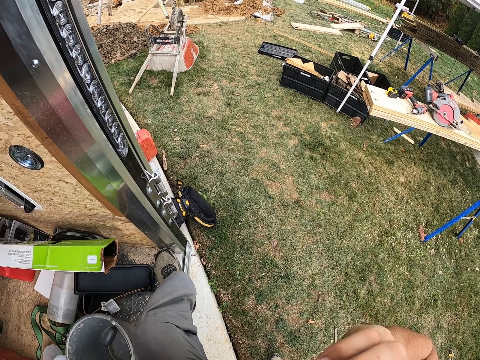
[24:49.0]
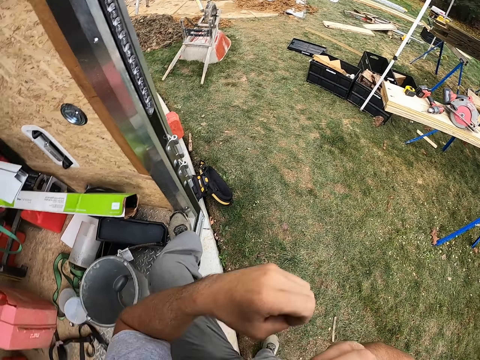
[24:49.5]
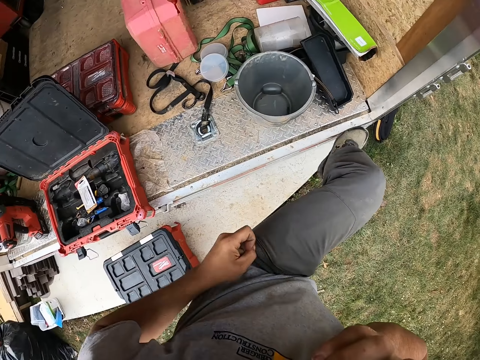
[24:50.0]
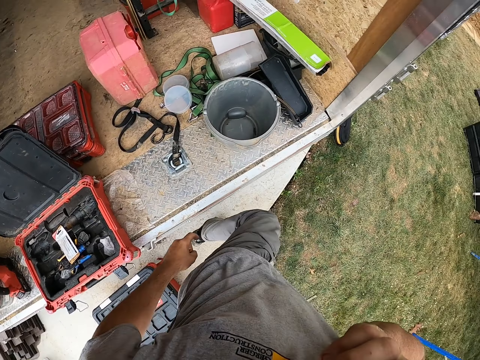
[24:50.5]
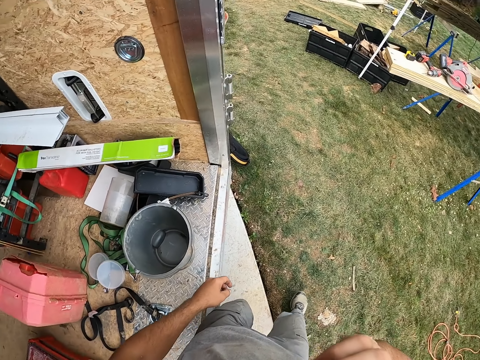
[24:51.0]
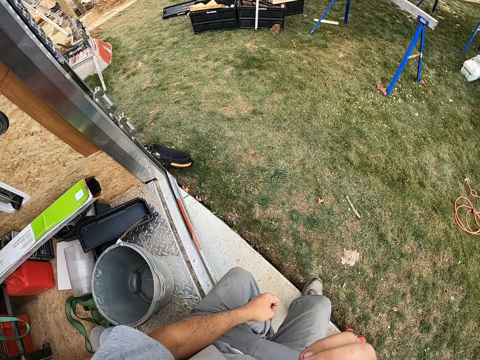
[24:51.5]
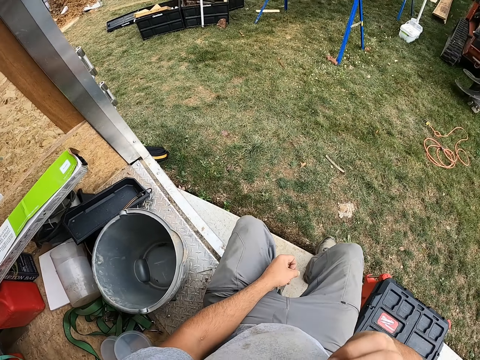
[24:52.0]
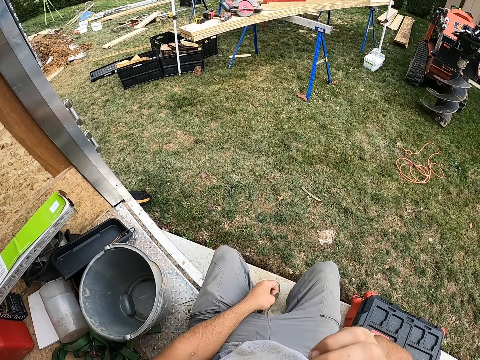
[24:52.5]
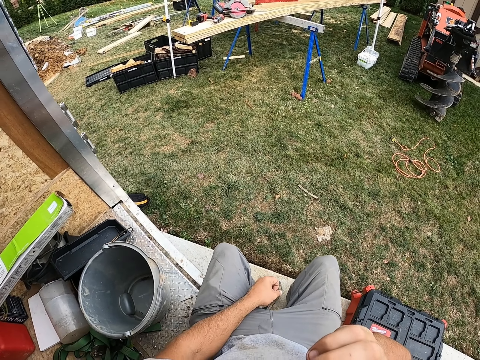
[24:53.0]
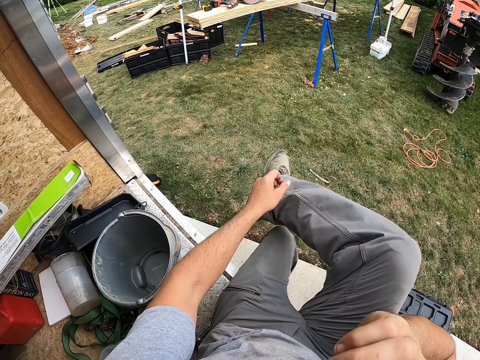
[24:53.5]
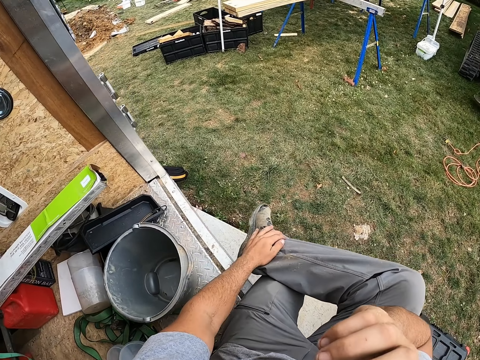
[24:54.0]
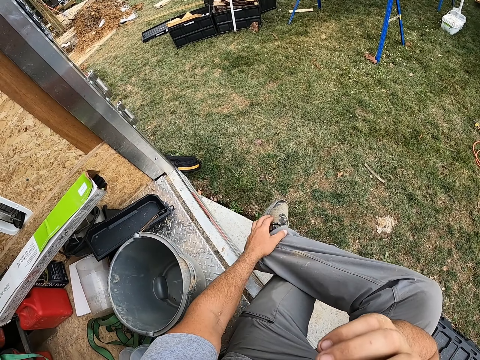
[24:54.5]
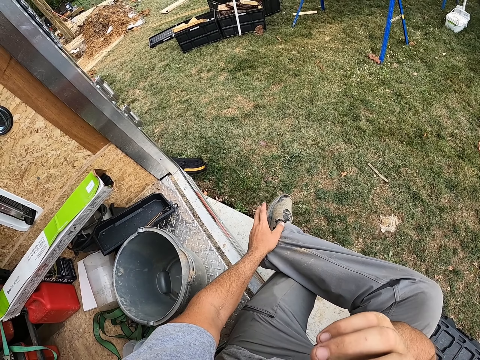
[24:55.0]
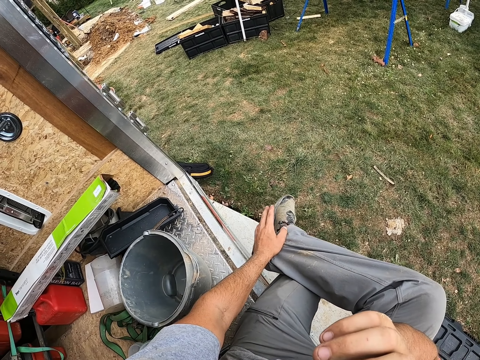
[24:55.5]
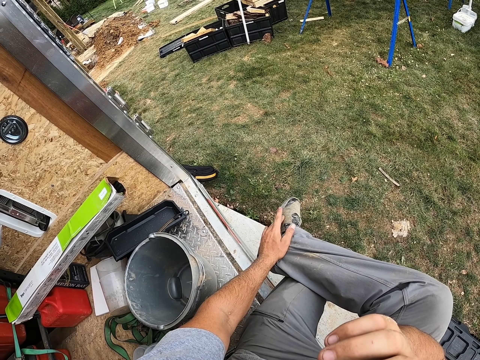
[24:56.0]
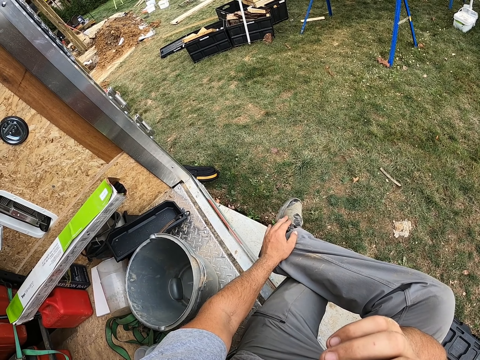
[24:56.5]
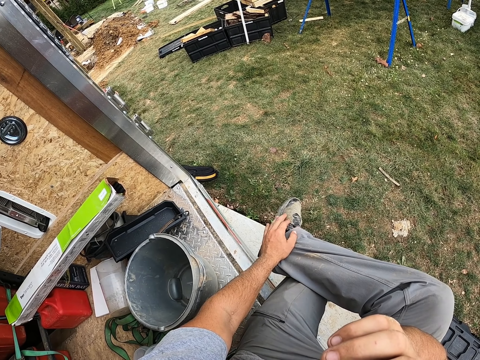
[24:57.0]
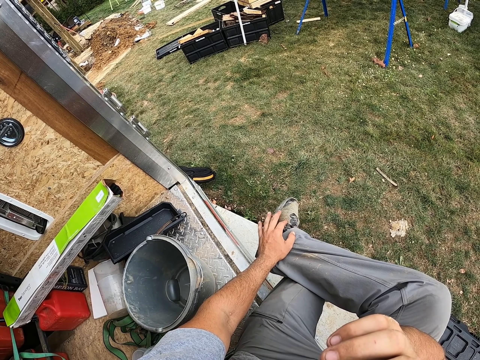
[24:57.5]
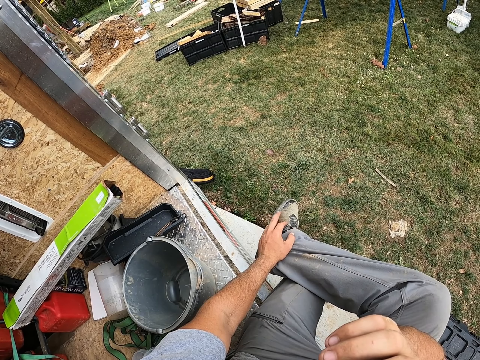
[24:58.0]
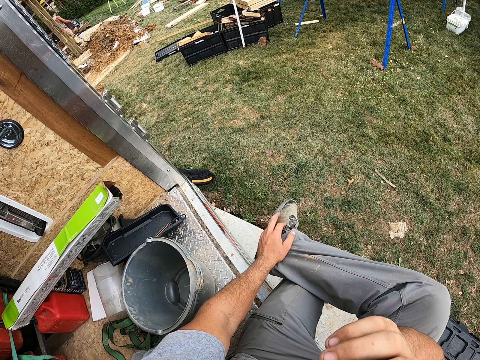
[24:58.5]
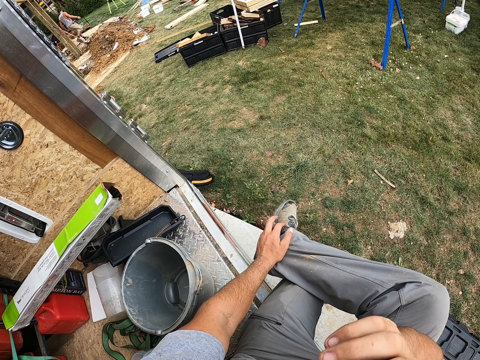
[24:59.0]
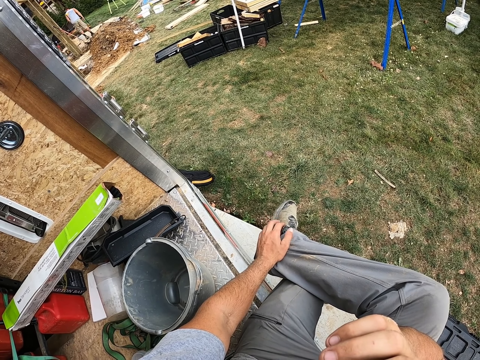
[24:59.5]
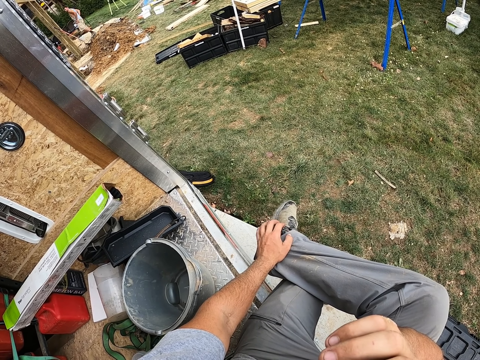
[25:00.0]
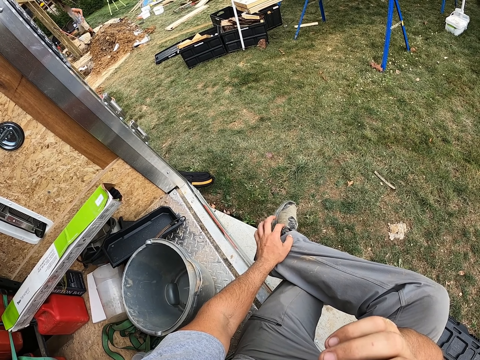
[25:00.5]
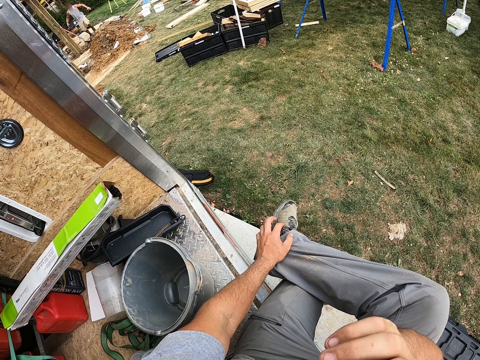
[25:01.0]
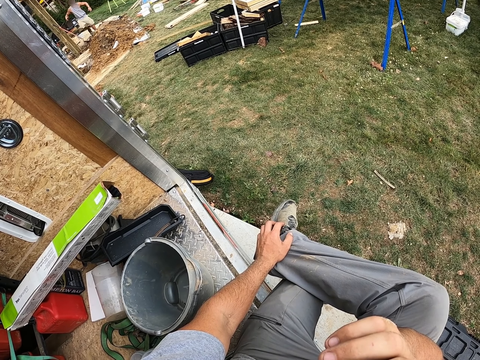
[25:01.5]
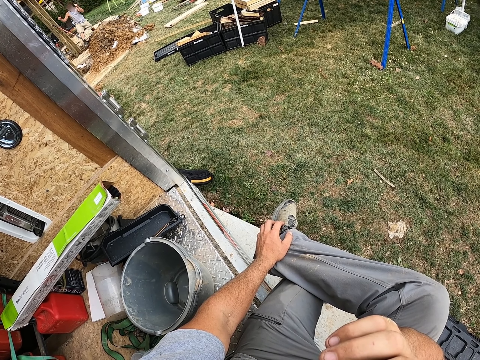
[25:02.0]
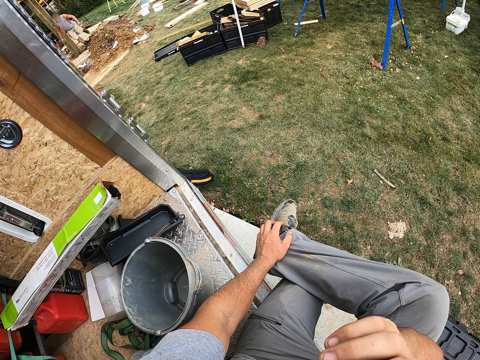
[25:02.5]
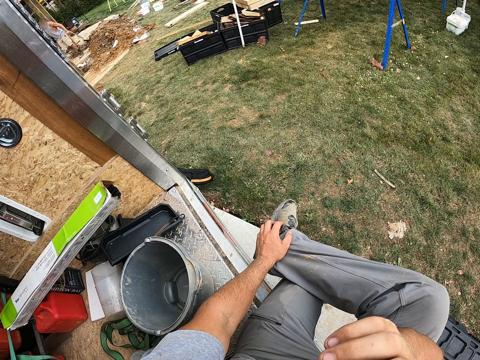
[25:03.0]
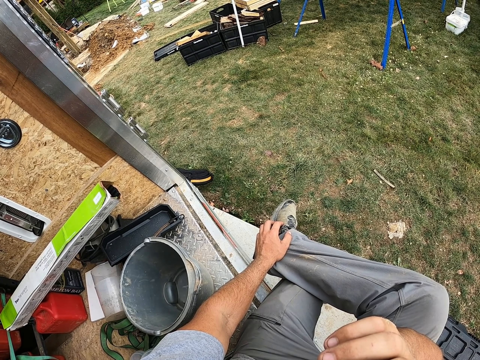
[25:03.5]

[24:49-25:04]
The camera wearer removes his leg on the back of the vehicle. He sits on the back of the vehicle. He folds his leg against his lap. He looks around the construction site. He converses on the phone. A man walks on the field ground.

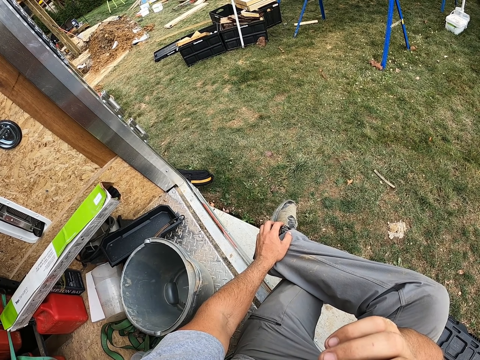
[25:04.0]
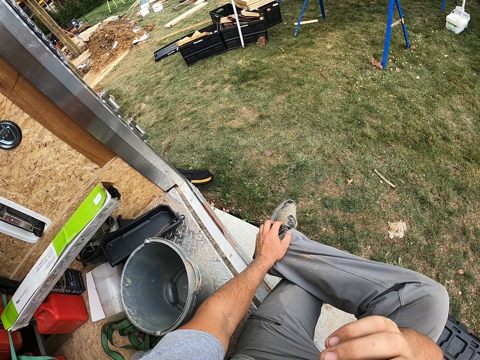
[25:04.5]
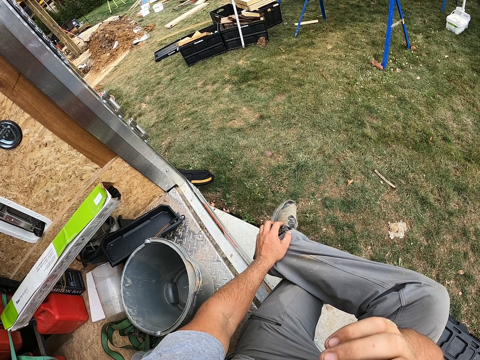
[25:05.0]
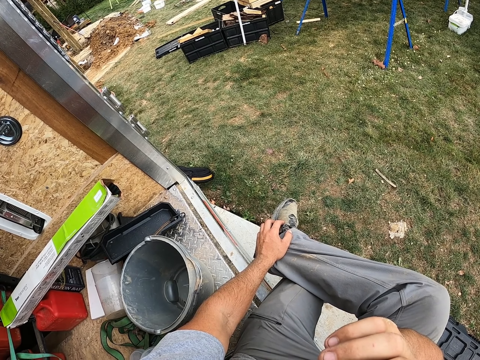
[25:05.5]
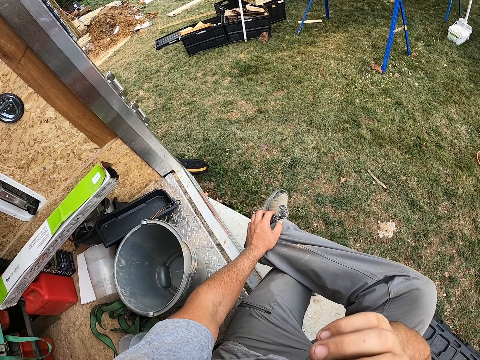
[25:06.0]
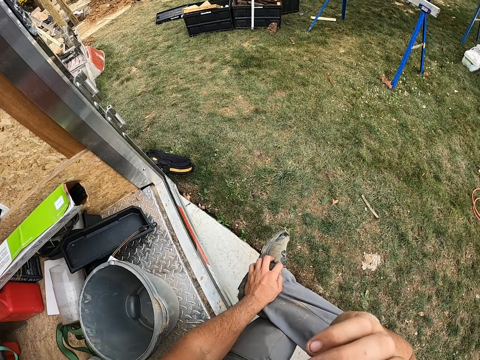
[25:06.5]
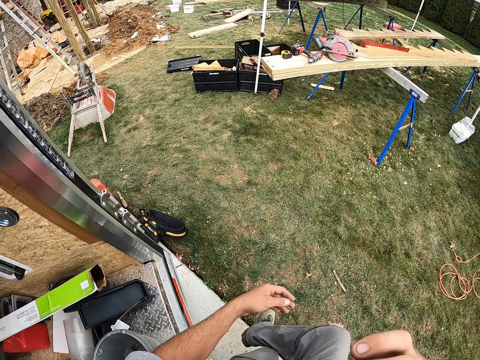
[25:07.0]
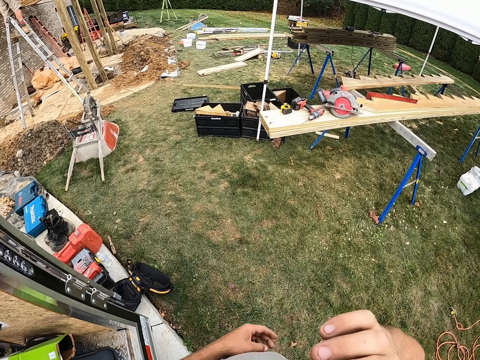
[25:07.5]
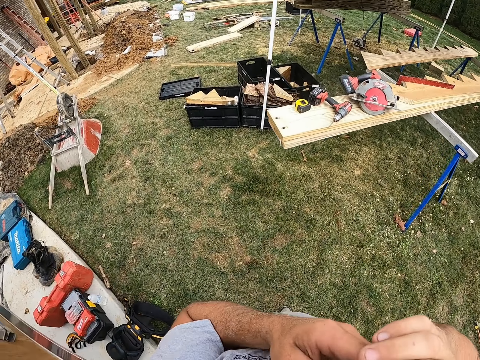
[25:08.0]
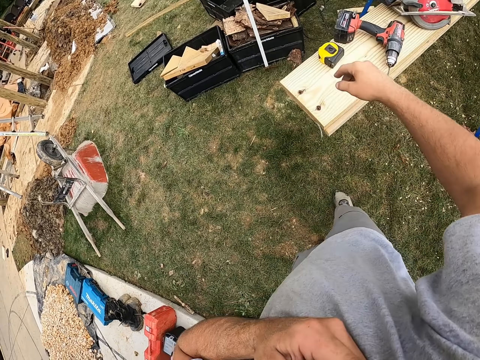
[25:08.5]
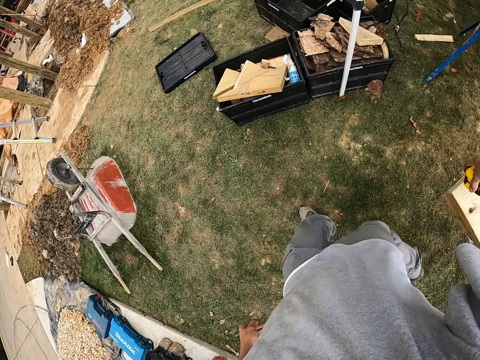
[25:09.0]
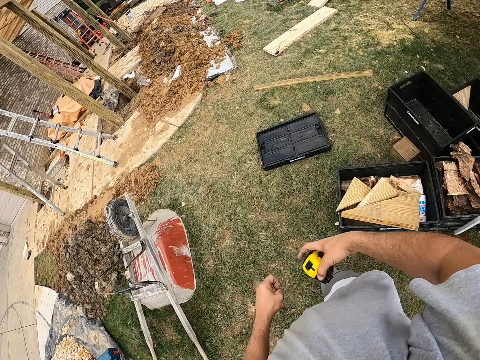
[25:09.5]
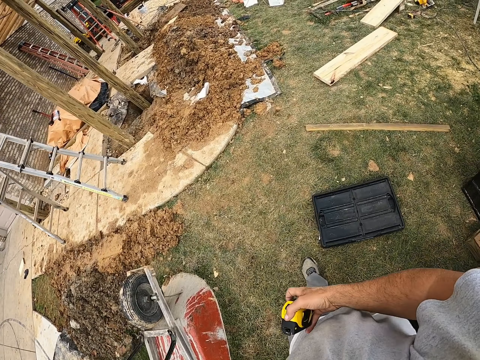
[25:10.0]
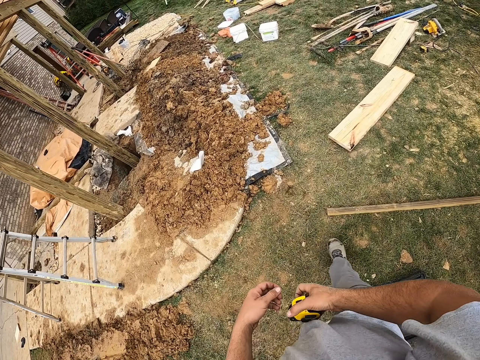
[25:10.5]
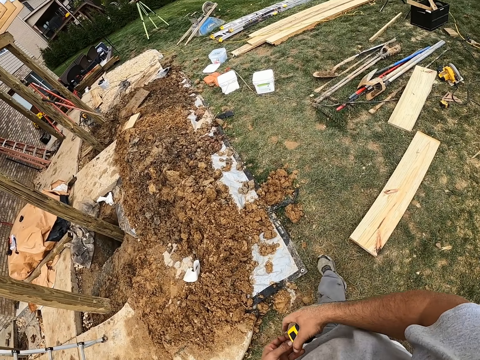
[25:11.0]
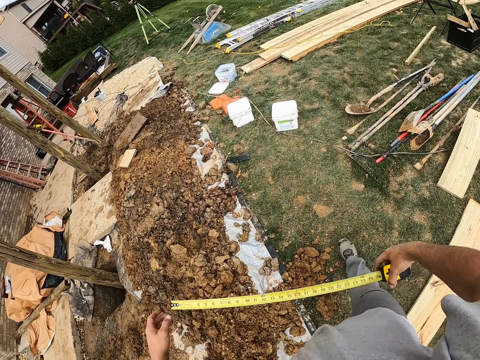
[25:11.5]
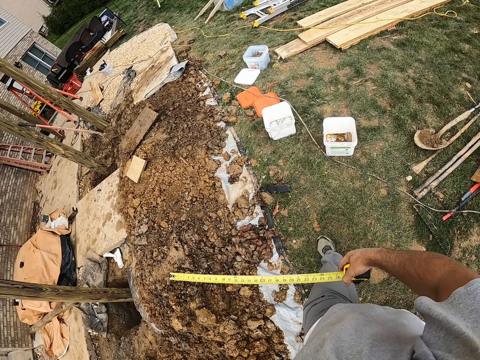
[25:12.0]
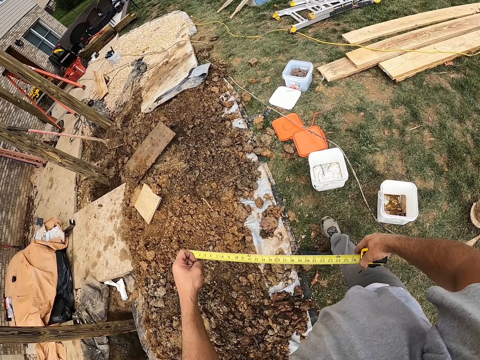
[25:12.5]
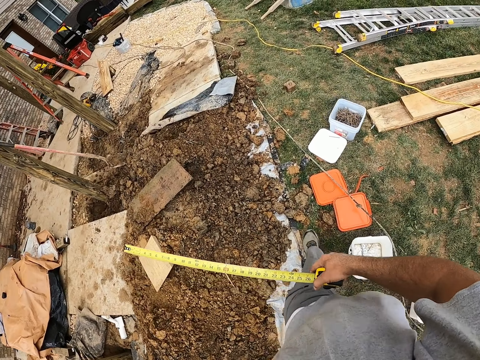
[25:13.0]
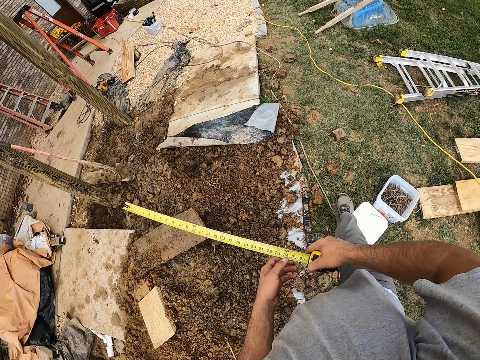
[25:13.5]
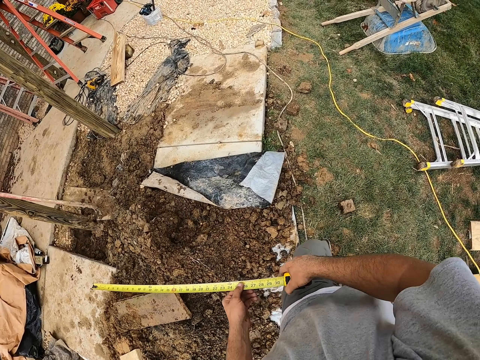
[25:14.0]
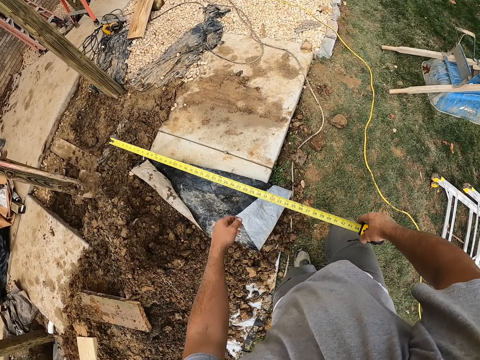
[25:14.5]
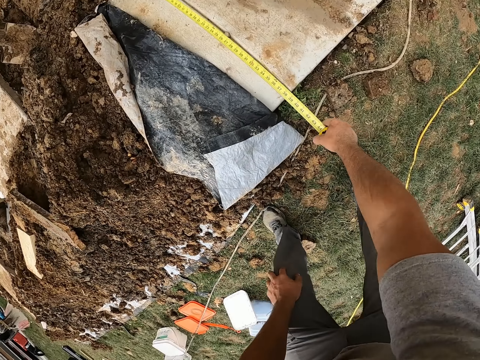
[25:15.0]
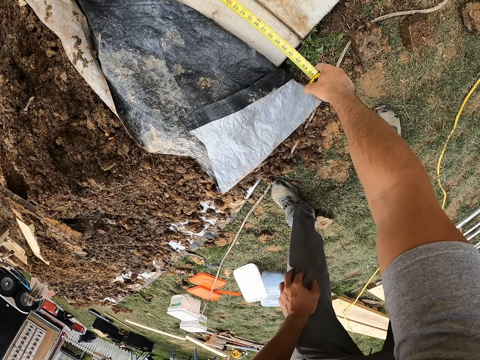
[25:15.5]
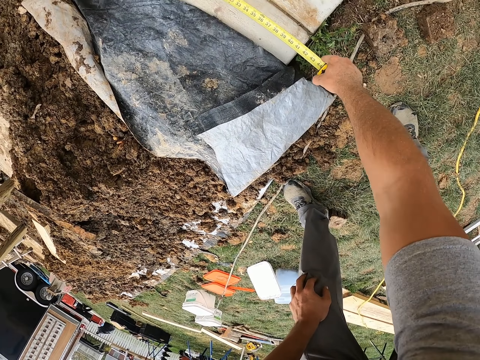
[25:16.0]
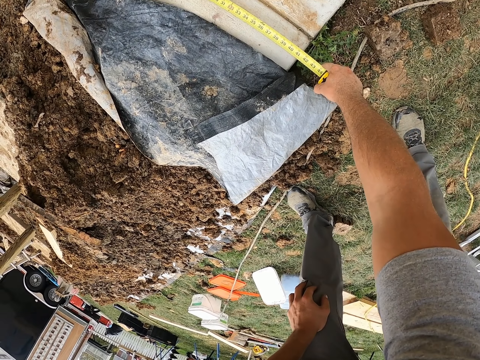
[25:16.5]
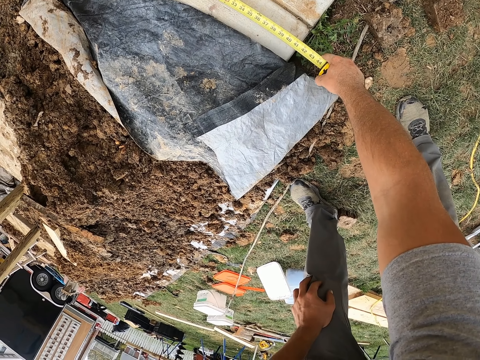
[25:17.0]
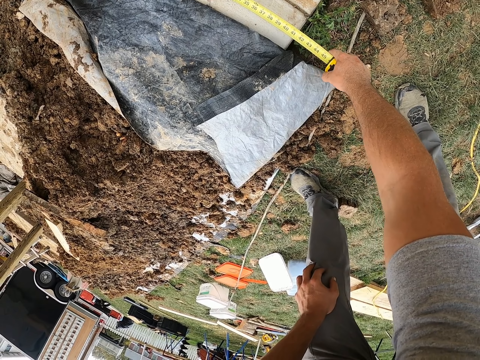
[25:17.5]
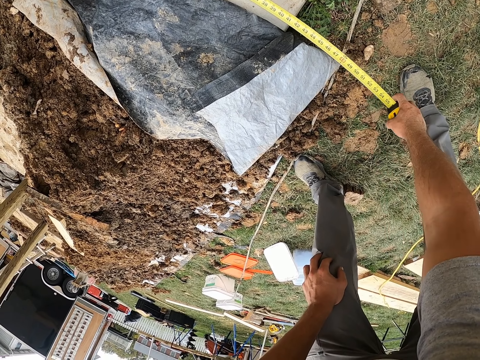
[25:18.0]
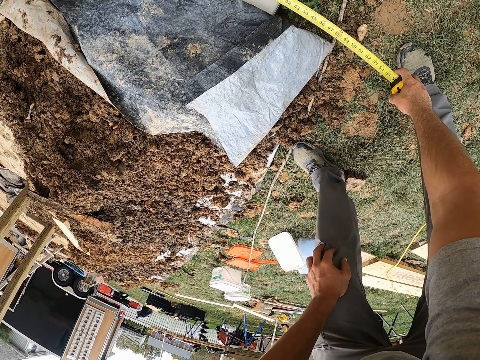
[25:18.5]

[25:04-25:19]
The camera wearer stands up from the back of the vehicle. They walk on the field ground. They pick up a tape measure on the wood. They walk on the field ground. They pull out the tape measure. They walk on the field ground. They measure the floor concrete or wood on the ground.
